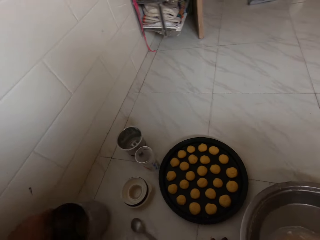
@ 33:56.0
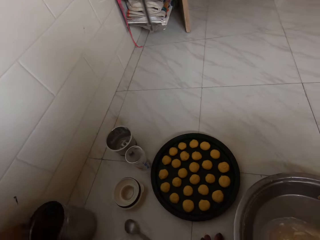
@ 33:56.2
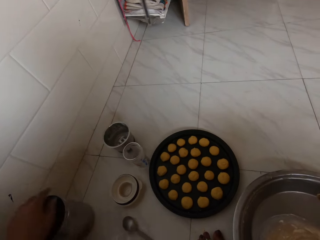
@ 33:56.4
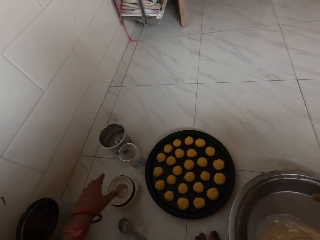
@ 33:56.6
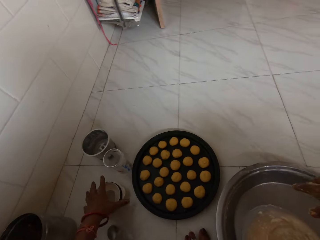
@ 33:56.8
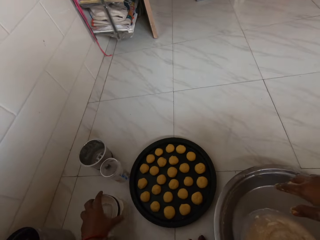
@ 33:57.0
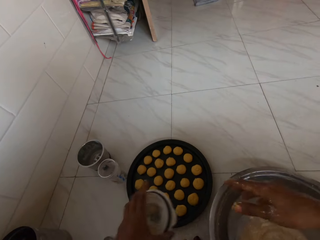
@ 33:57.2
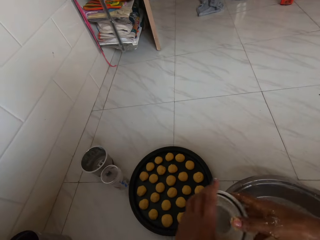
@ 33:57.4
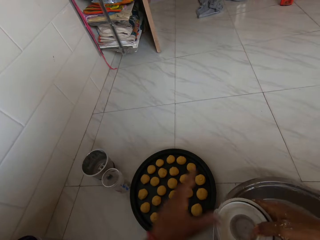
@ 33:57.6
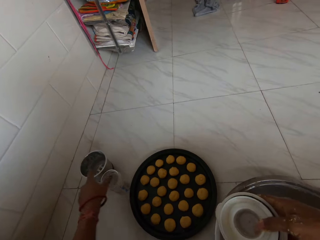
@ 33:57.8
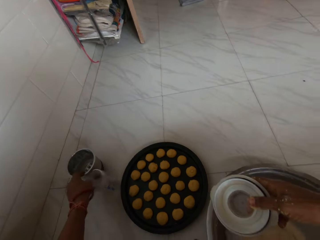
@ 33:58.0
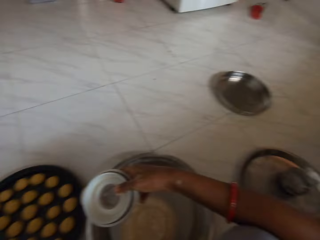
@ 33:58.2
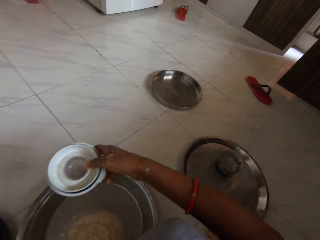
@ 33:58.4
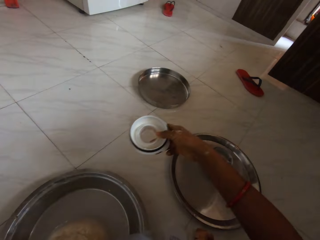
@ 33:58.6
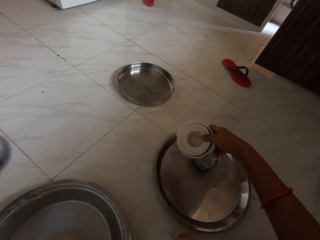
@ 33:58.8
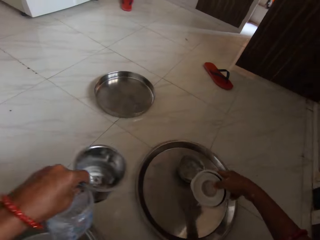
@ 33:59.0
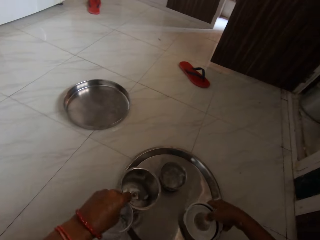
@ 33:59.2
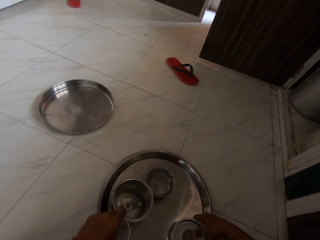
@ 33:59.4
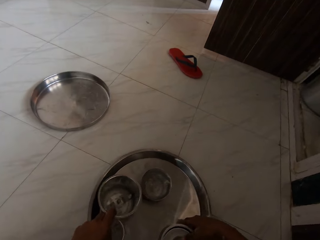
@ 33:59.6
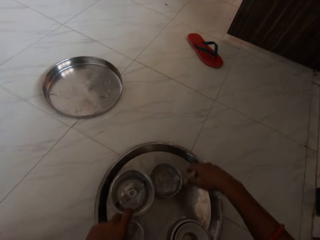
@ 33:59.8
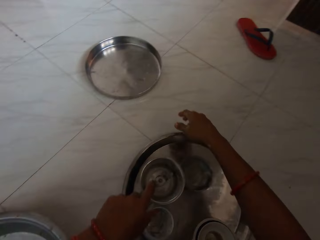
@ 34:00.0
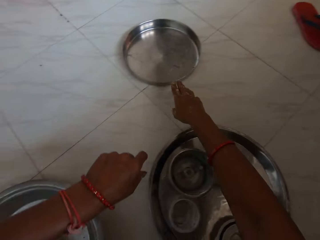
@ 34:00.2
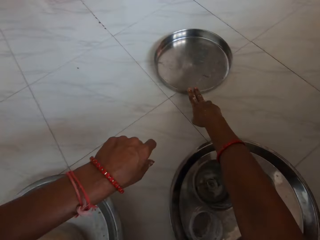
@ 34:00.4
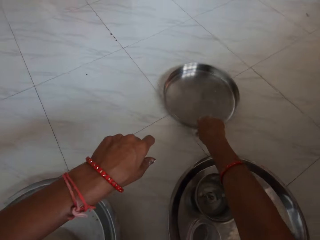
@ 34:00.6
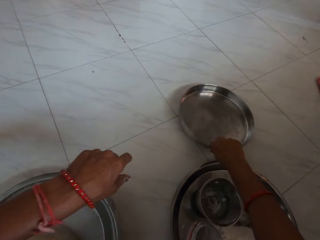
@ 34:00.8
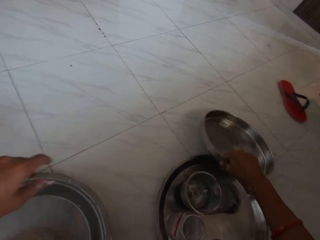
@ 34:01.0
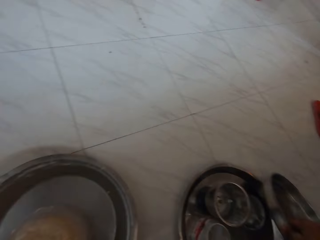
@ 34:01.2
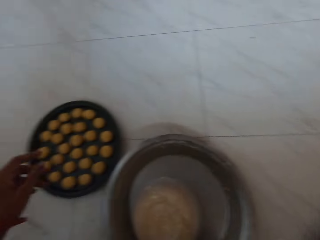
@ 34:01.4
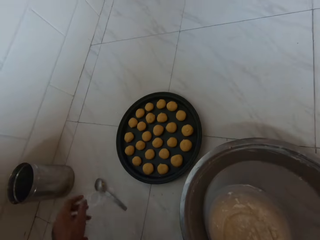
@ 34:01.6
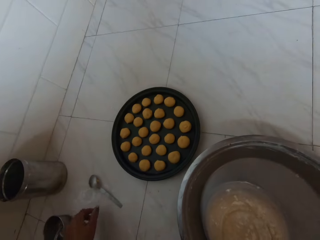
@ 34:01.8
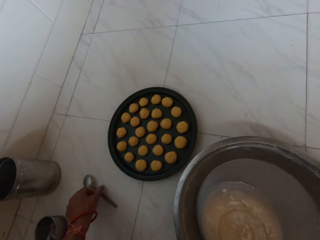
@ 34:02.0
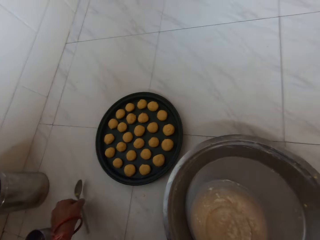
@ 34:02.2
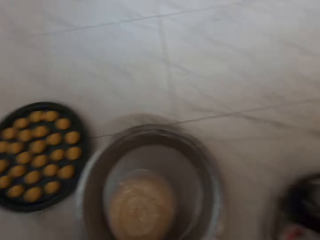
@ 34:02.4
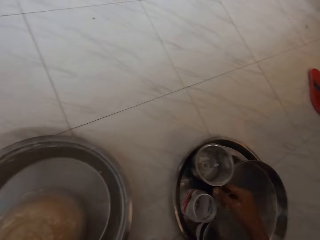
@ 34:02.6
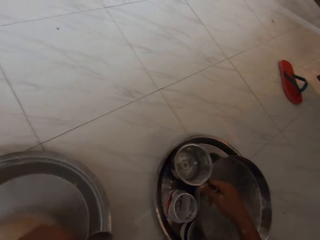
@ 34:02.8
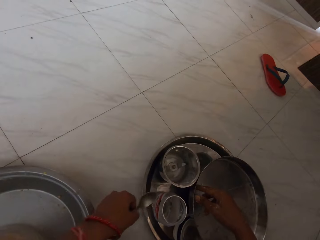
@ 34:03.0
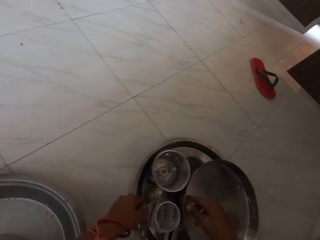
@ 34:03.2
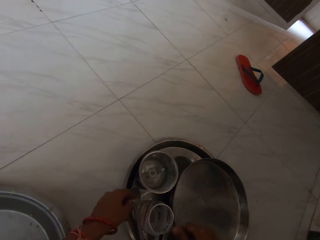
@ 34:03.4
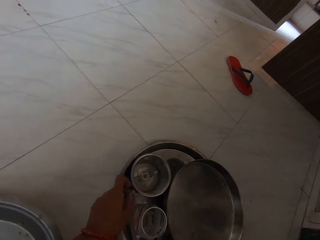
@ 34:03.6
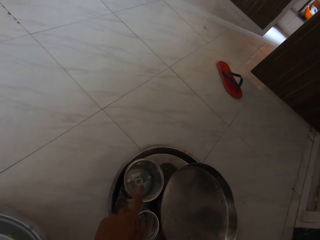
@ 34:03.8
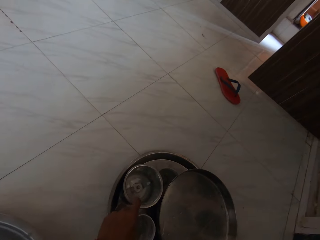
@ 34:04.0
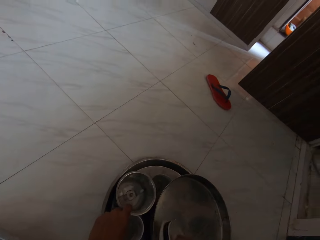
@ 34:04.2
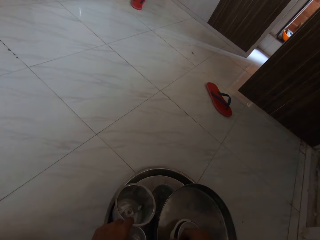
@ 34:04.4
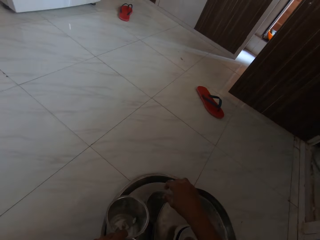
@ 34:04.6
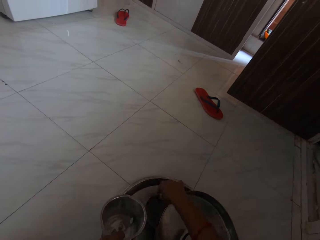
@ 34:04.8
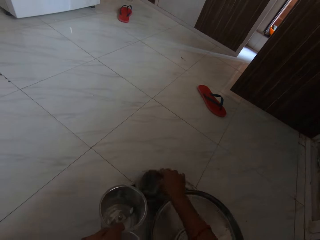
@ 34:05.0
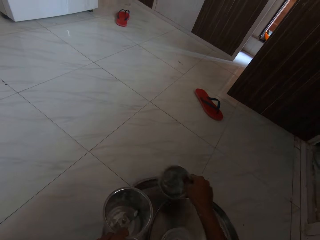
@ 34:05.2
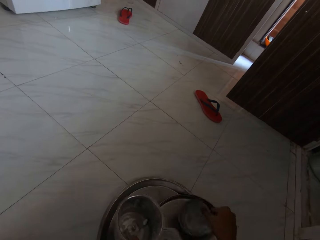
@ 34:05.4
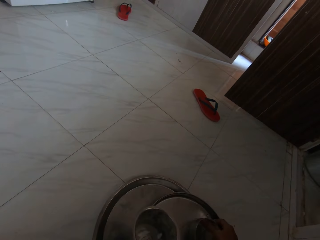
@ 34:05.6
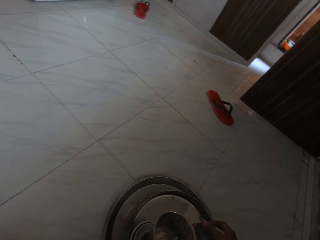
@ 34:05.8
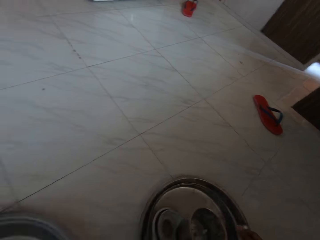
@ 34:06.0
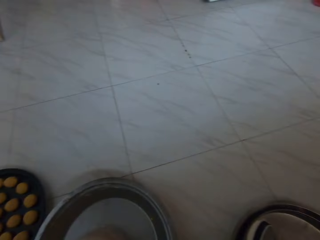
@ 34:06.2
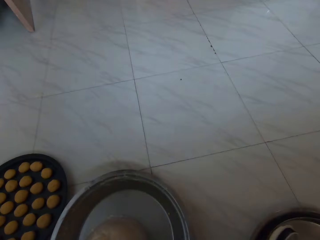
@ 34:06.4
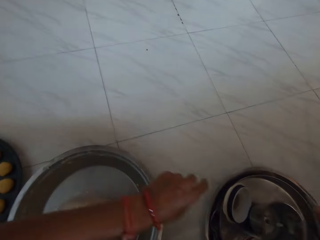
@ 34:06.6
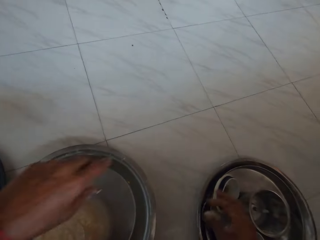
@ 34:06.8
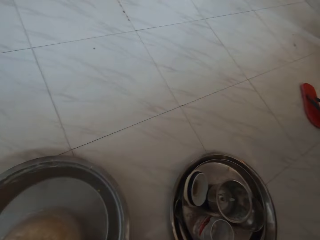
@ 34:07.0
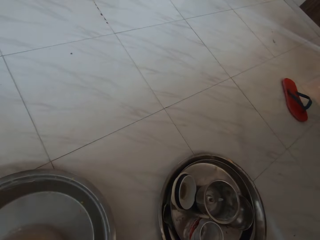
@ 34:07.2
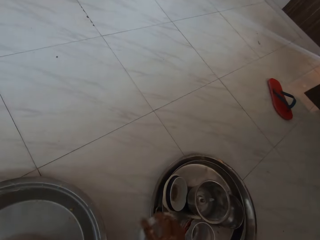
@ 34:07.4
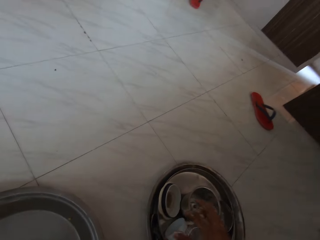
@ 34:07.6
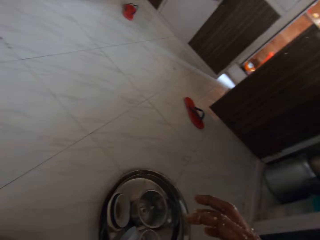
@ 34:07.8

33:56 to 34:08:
The camera wearer picks a cup lid from the ground with her left hand. She passes the cup lid from her left hand to her right hand. She picks a bowl from the ground with her left hand. She drops the cup lid on the tray with her right hand. She drops the bowl on the tray with her left hand. She picks the tray from the ground with her right hand. She picks a spoon on the ground with her left hand. She drops the spoon on the tray with her left hand. She adjusts the bowl on the tray with her left hand, and adjusts the bowl on the tray with her right hand.

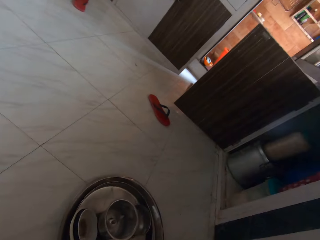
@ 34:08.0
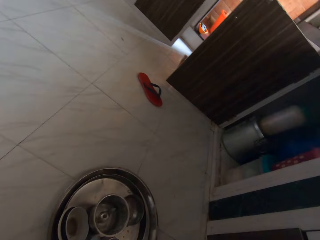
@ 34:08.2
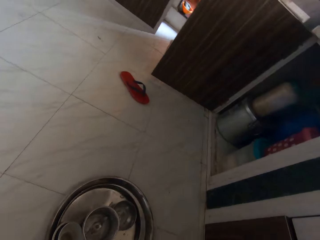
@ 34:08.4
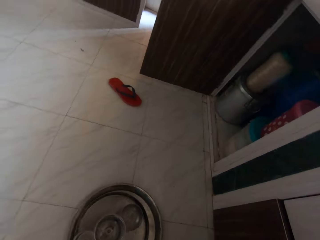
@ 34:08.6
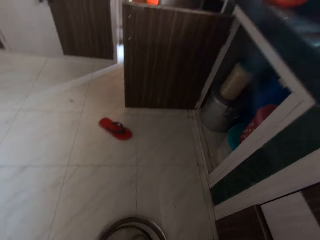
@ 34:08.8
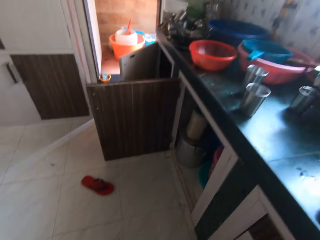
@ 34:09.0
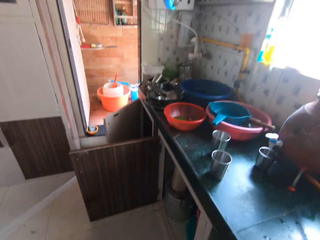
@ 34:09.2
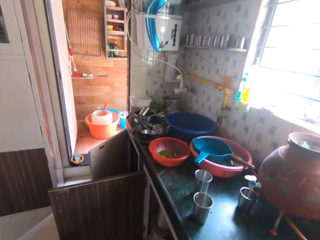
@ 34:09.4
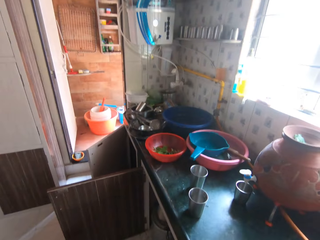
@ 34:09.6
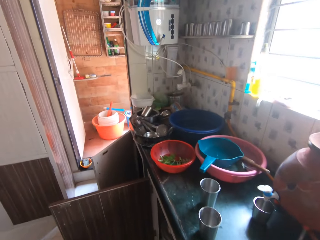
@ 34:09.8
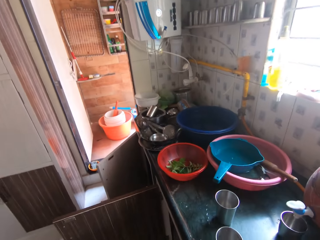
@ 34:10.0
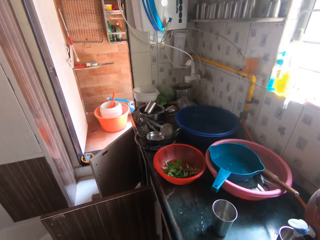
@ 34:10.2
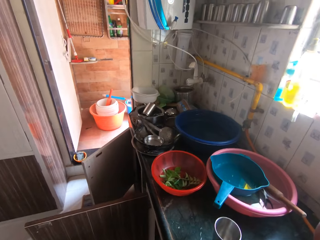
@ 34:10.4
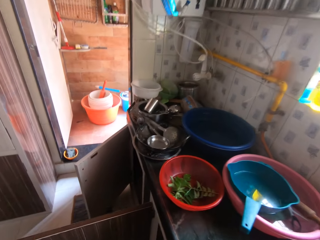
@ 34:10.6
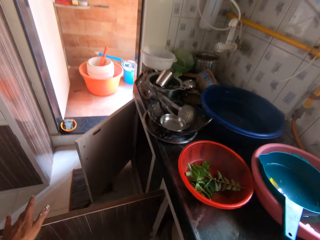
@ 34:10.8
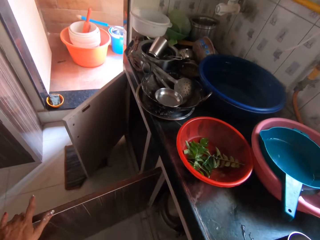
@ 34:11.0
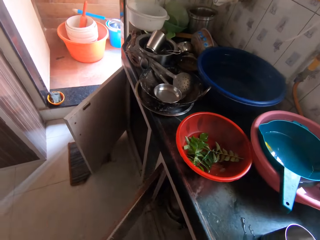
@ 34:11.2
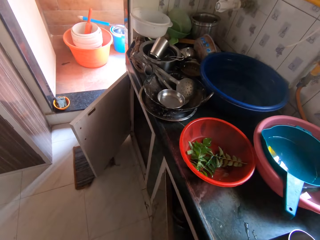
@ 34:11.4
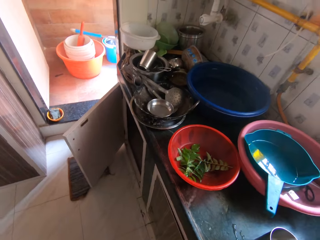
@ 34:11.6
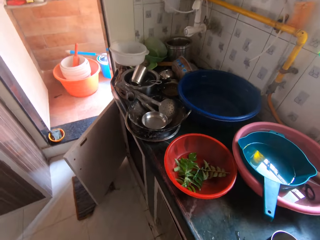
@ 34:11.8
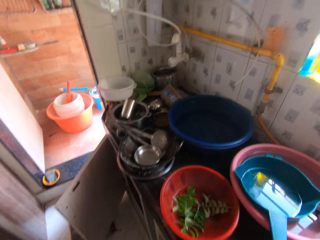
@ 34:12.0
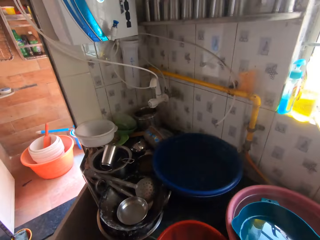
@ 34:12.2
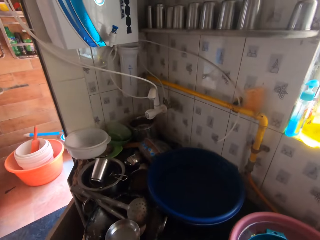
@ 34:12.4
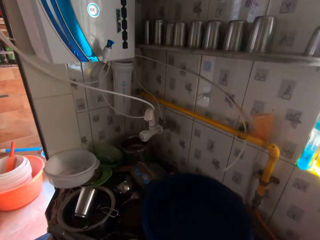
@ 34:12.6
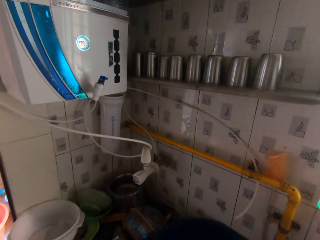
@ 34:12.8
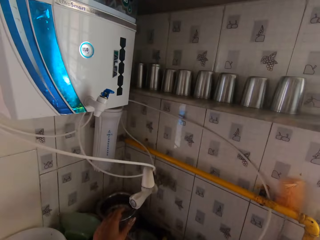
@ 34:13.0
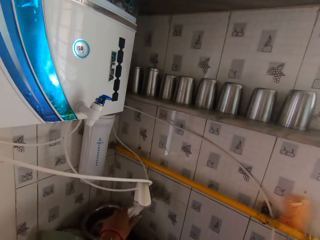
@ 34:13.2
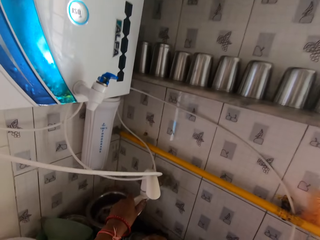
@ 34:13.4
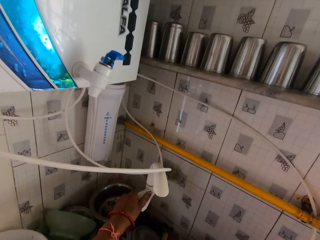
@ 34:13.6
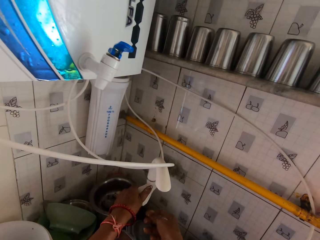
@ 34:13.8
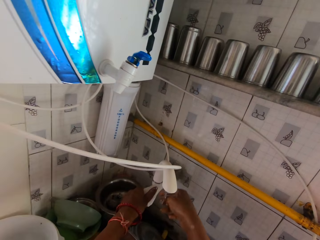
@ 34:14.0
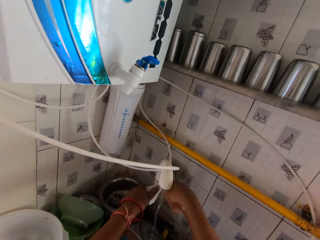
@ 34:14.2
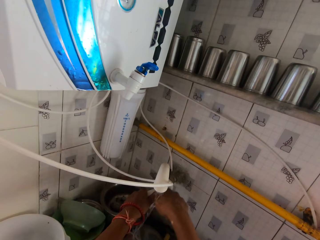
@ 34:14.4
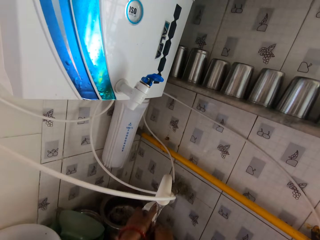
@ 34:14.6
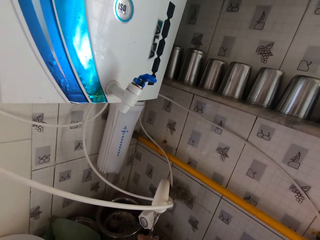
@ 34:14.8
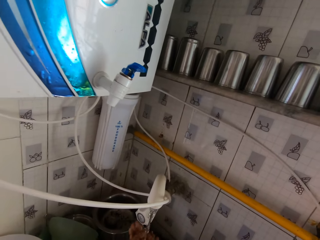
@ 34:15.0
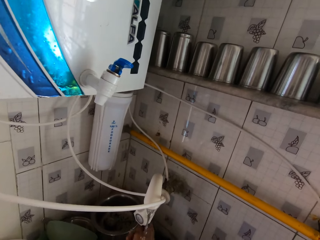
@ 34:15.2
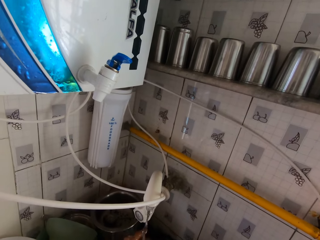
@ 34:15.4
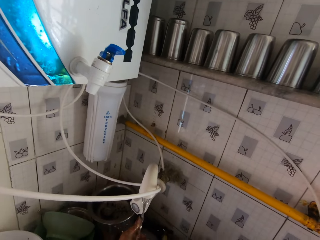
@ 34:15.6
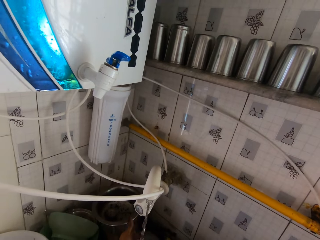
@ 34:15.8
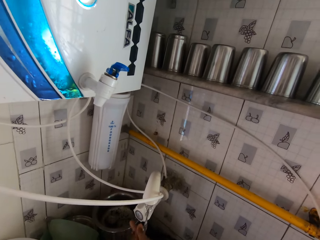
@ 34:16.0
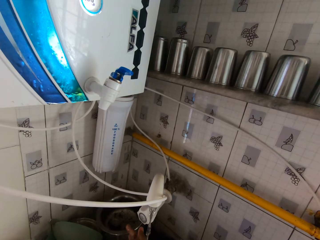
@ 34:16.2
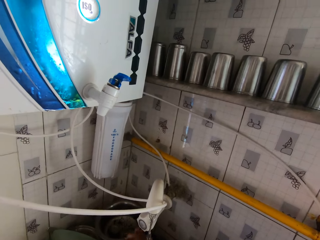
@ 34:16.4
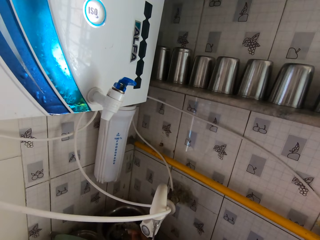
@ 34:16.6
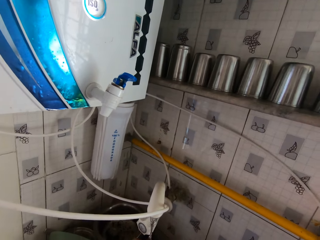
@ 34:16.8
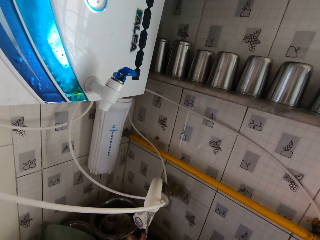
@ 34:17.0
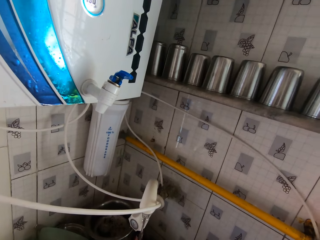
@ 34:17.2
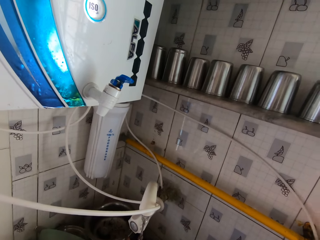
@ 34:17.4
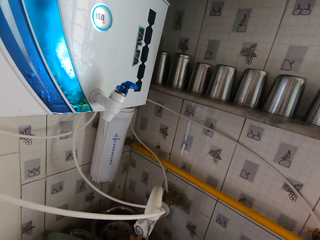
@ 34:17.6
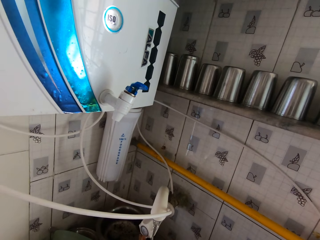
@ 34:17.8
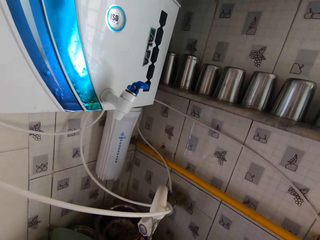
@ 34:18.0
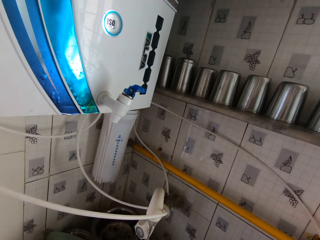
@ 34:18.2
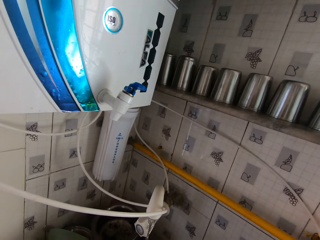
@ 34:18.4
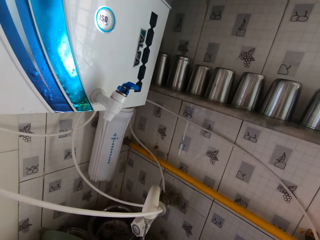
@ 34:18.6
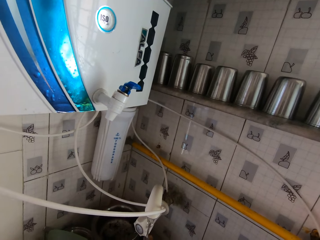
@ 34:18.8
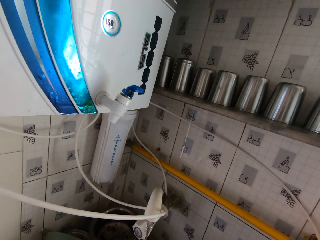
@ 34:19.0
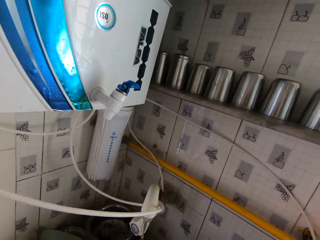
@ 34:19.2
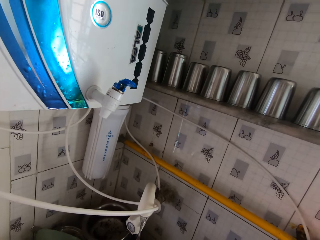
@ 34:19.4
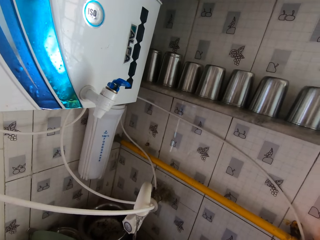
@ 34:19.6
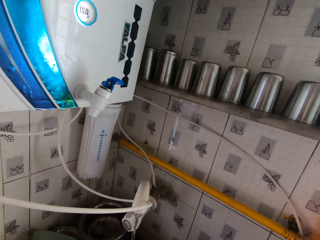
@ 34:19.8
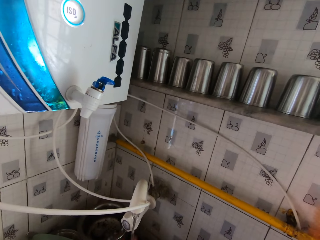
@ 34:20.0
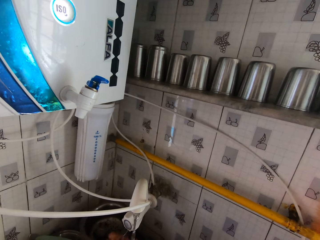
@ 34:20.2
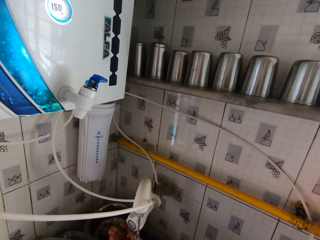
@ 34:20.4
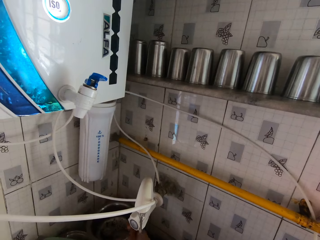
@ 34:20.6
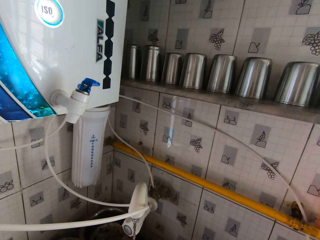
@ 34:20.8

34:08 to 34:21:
The camera wearer walks to a cupboard. She stands up. She closes the cupboard with her left hand. She turns on a kitchen tap with her left hand. She touches the tap. She adjusts the kitchen tap with her right hand. She washes her hands. The man converses with the camera wearer.
